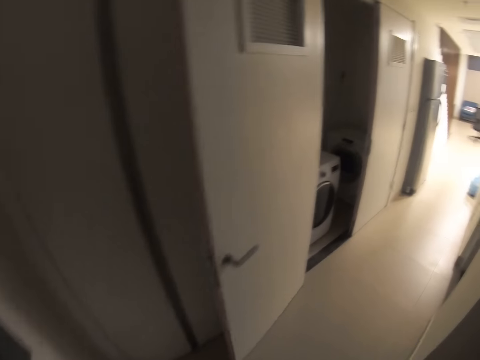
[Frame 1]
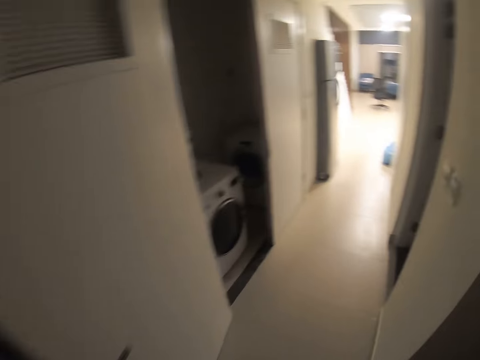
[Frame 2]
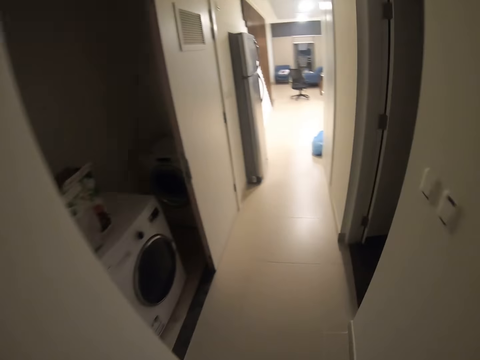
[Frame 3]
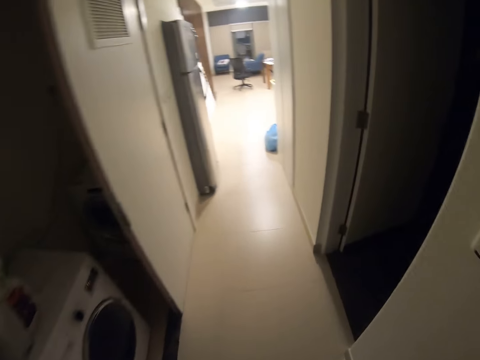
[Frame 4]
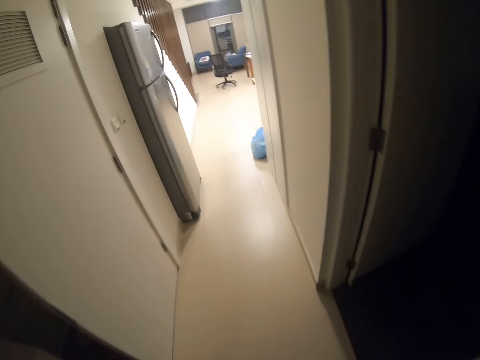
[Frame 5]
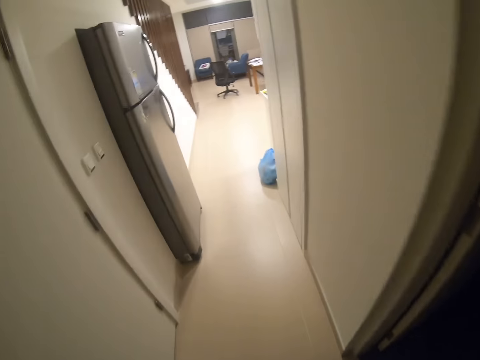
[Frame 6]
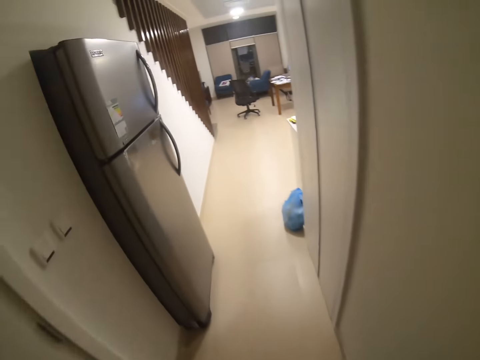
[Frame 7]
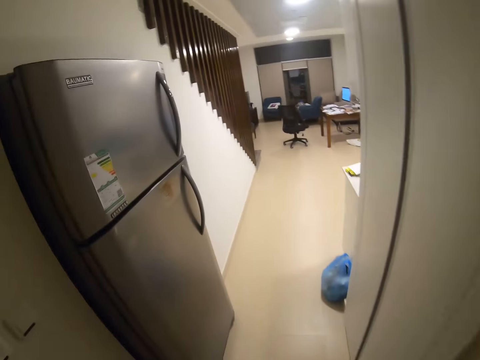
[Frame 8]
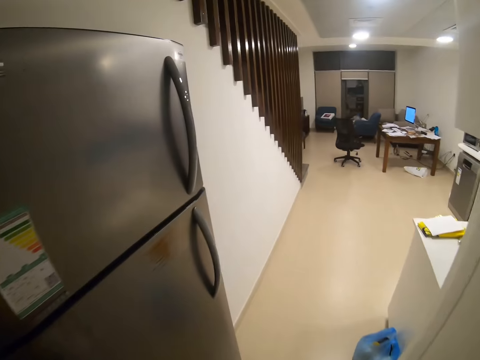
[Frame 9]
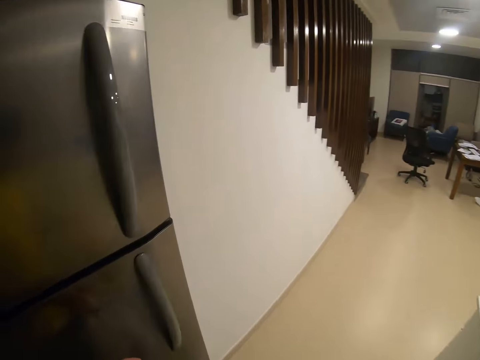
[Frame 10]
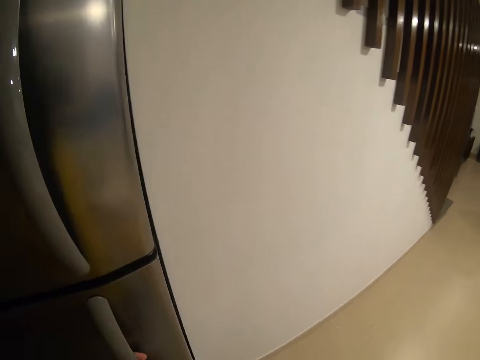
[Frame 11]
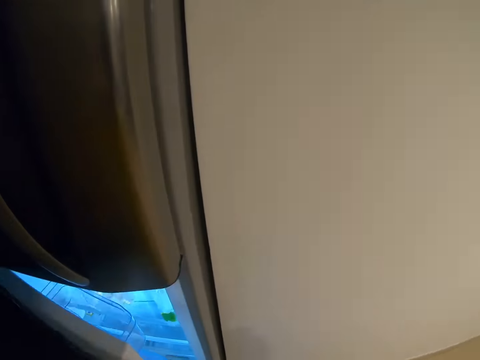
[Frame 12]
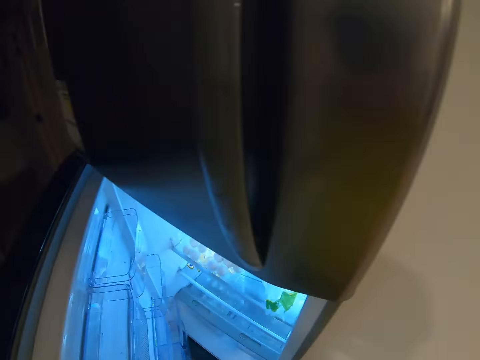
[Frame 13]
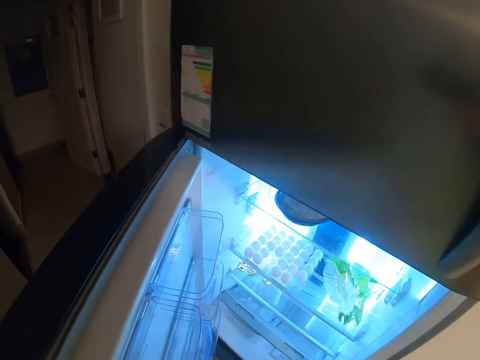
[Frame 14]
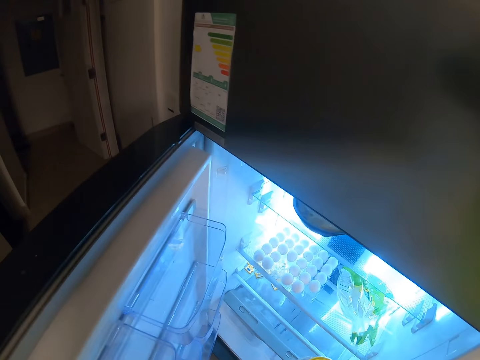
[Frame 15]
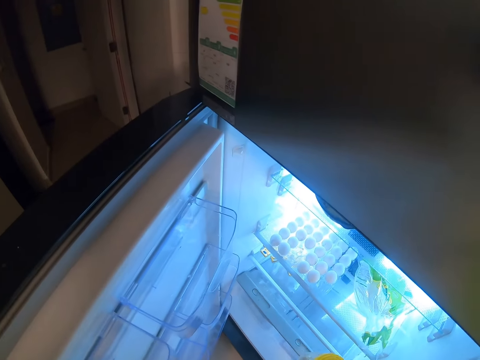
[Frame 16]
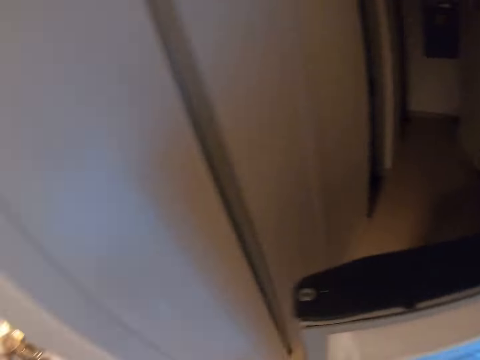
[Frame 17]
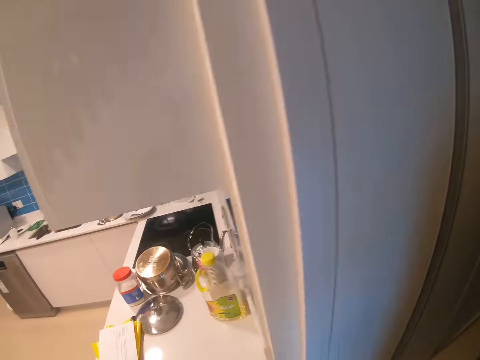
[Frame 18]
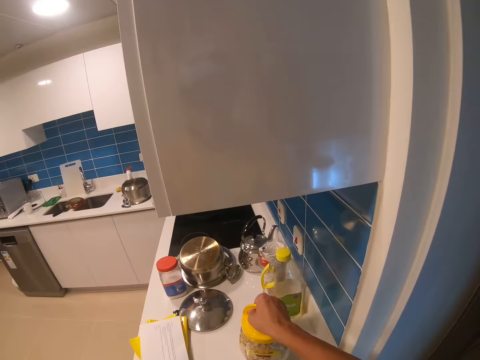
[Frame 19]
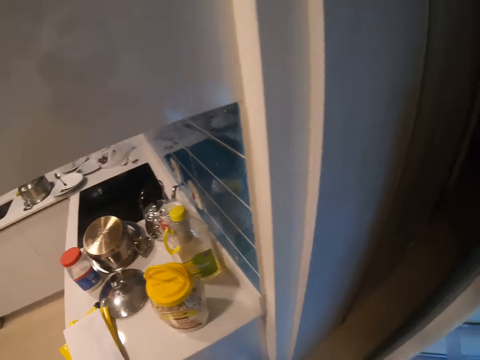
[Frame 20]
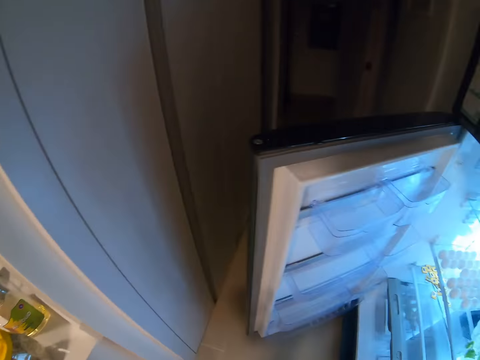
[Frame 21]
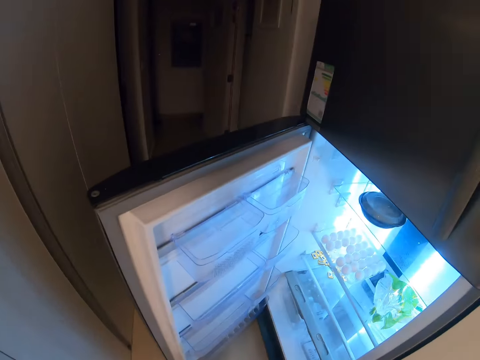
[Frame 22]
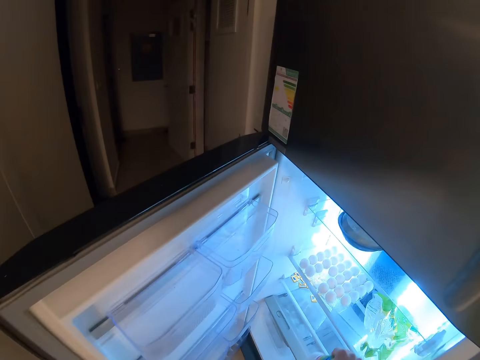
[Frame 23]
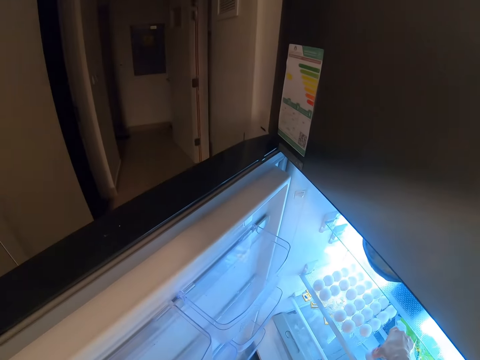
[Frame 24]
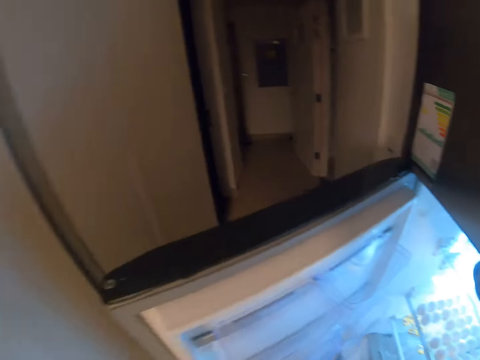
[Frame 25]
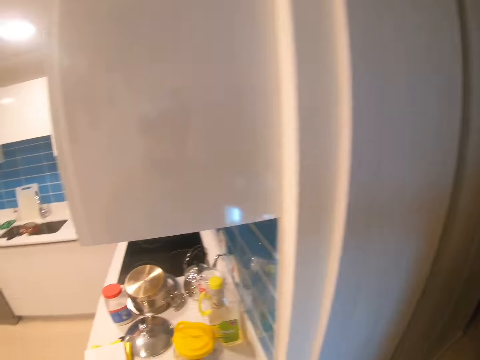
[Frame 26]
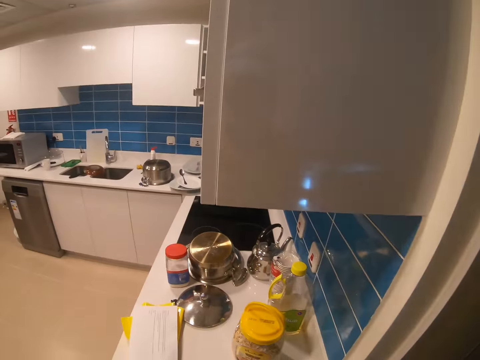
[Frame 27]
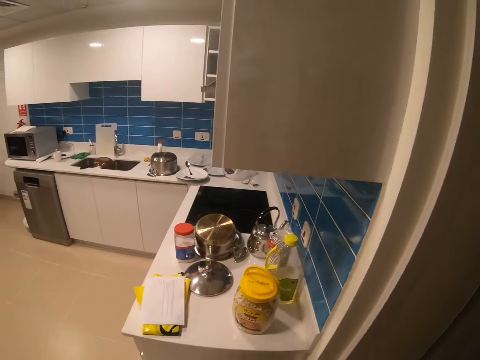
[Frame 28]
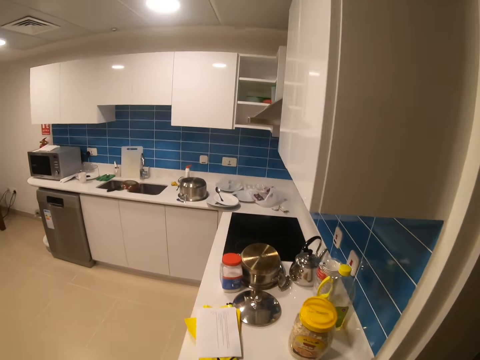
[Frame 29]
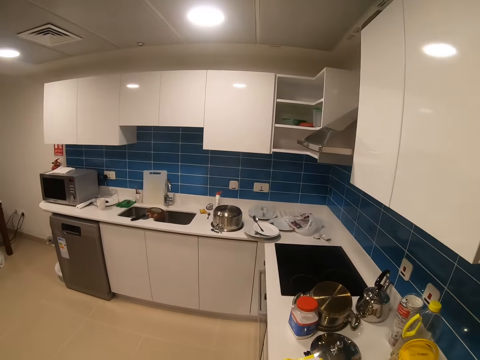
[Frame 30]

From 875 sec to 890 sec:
The camera wearer opens the fridge. They place the container on the counter top, look at the fridge, and close the fridge.

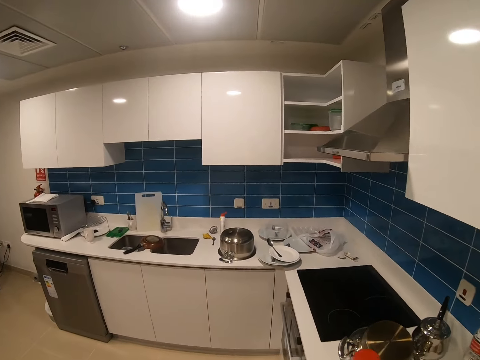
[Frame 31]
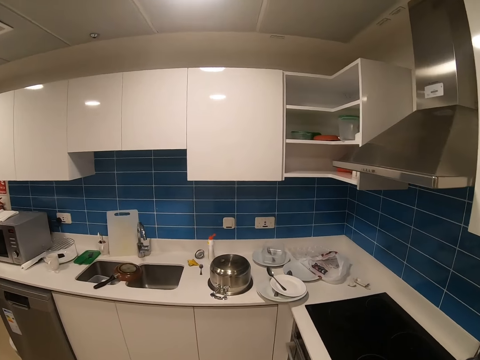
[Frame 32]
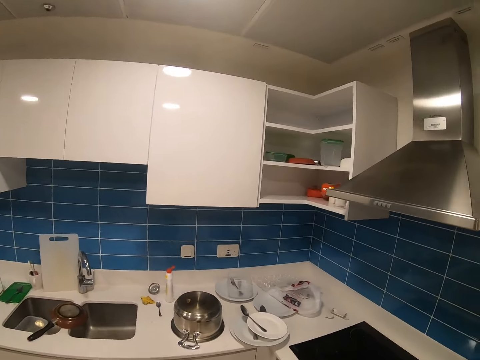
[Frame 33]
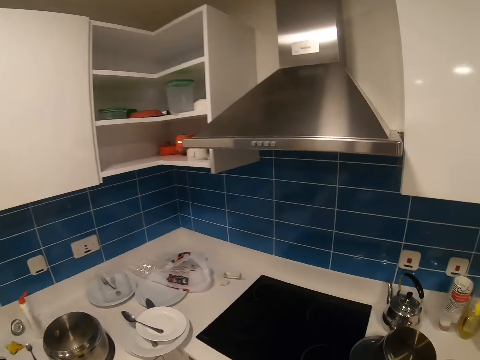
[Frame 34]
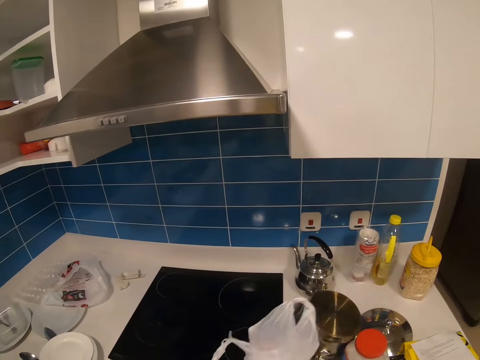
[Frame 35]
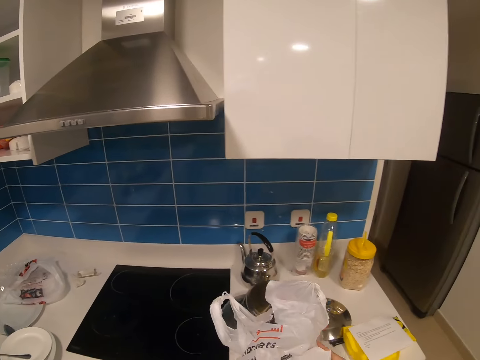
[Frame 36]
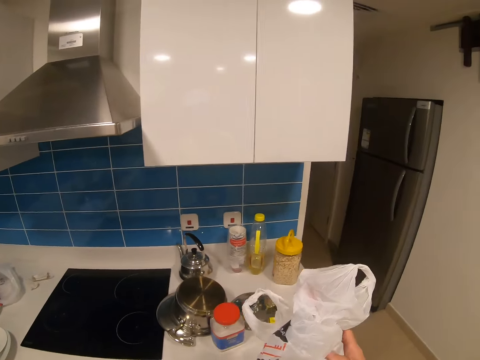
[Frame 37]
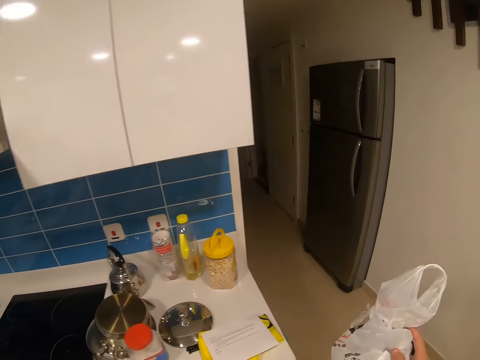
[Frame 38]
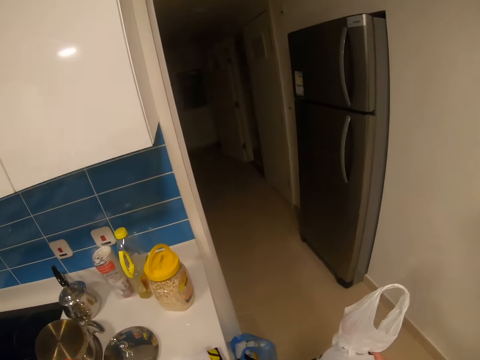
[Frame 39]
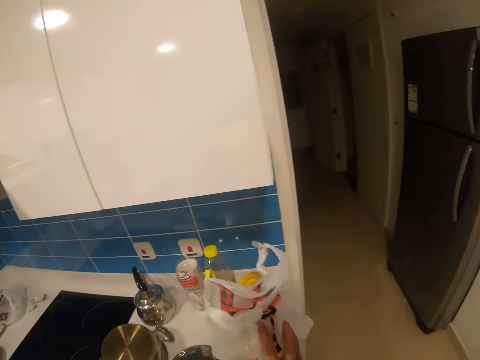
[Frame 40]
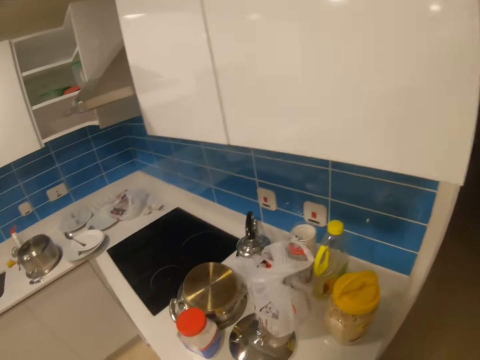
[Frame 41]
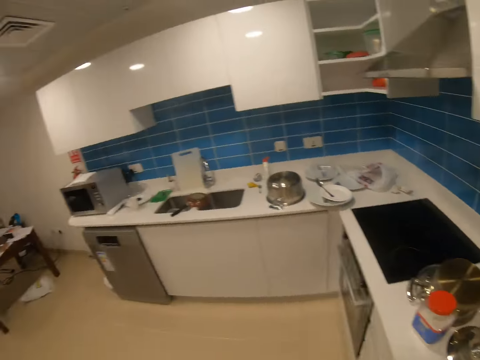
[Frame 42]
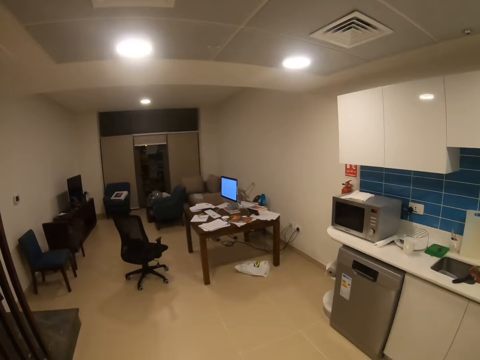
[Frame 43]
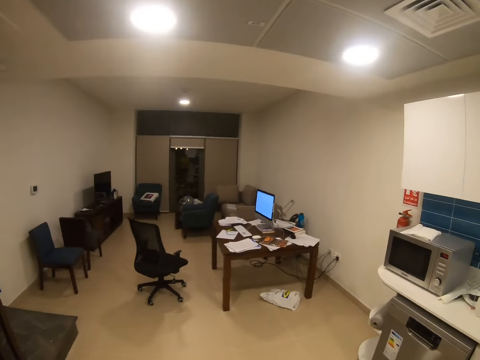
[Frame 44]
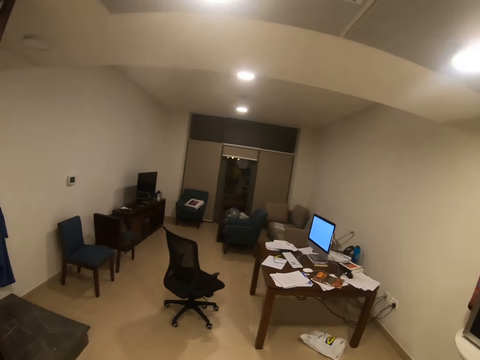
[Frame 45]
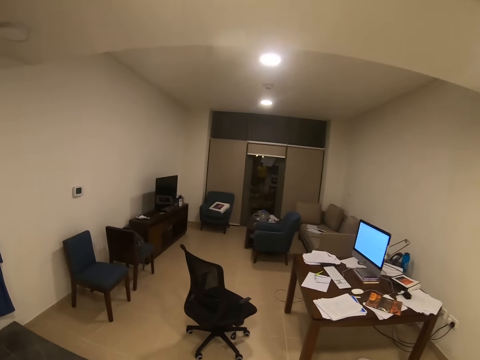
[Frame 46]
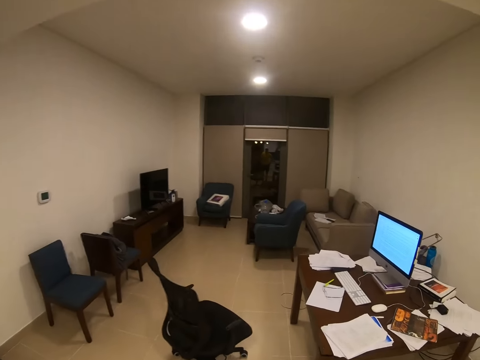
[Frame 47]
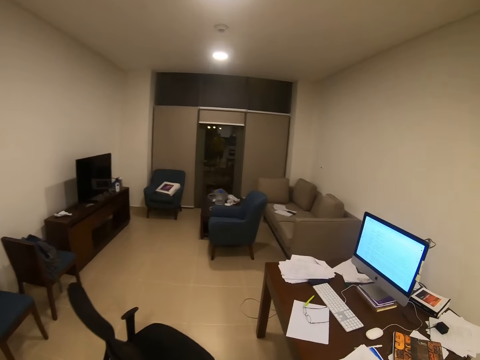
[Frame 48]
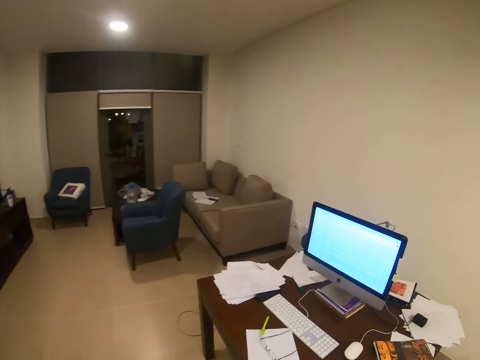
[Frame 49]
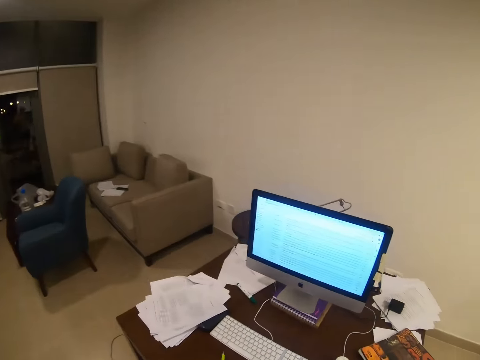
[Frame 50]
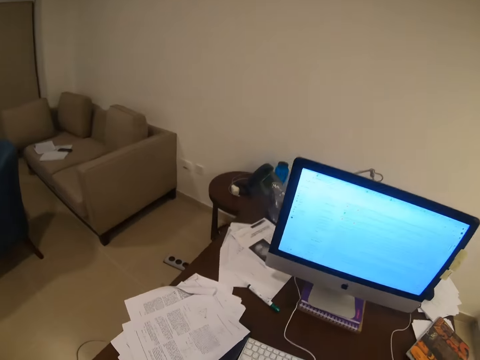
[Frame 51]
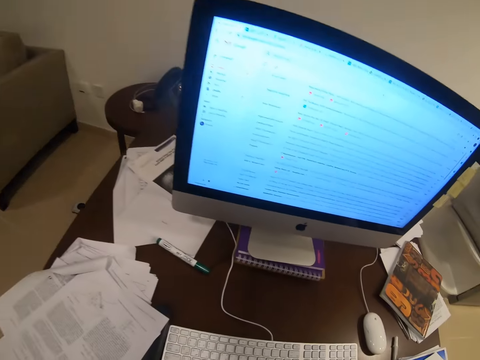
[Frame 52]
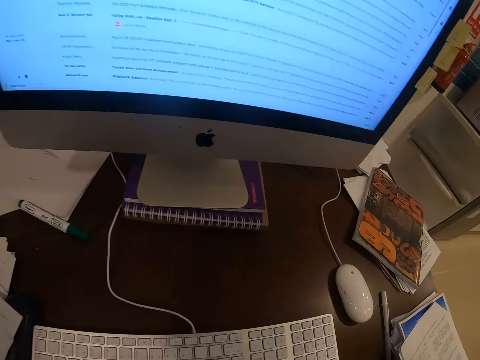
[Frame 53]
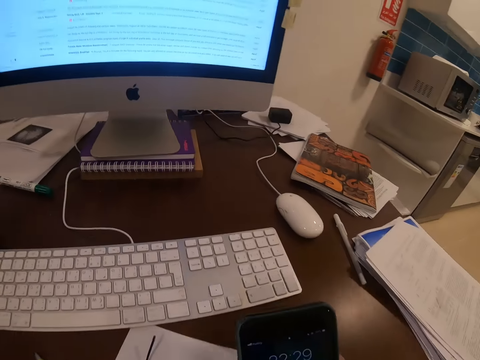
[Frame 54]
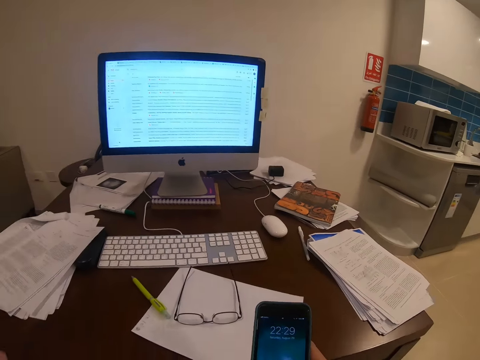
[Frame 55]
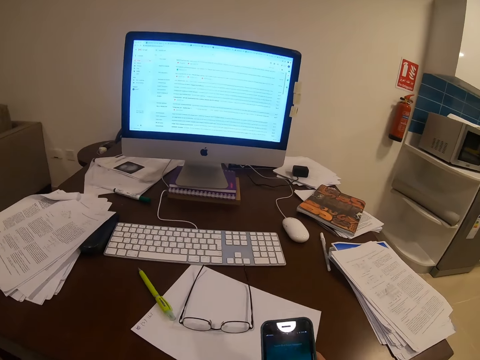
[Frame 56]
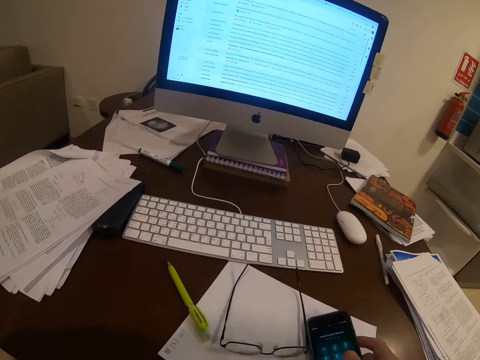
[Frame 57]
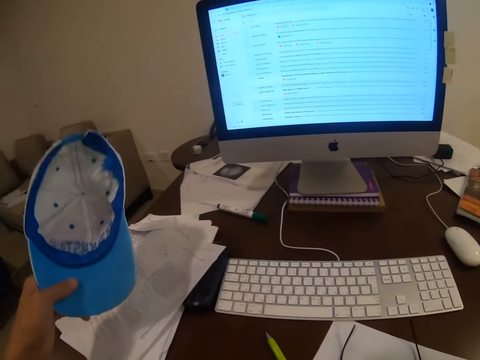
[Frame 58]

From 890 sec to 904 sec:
The camera wearer walks. They hold a sheet of paper, pick up the paper, and place the sheet of paper on the counter top. They walk towards the living room. They use the phone and hold the phone.
